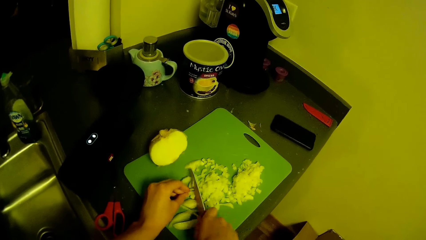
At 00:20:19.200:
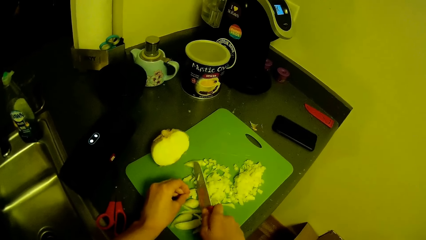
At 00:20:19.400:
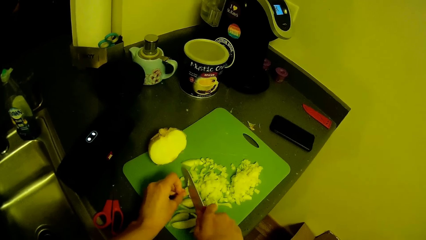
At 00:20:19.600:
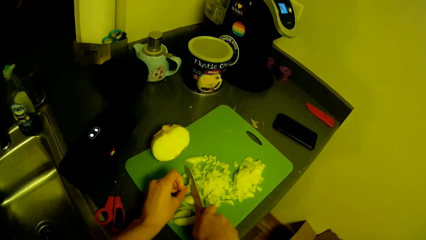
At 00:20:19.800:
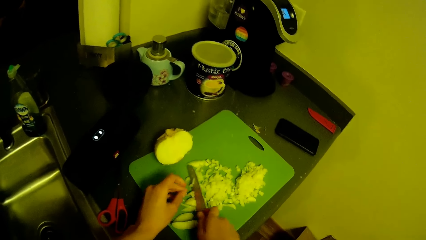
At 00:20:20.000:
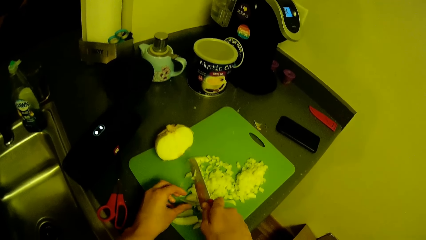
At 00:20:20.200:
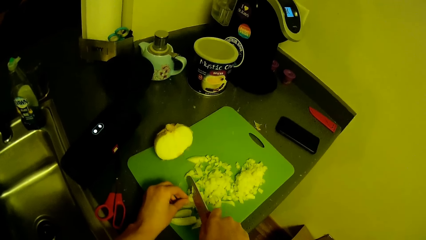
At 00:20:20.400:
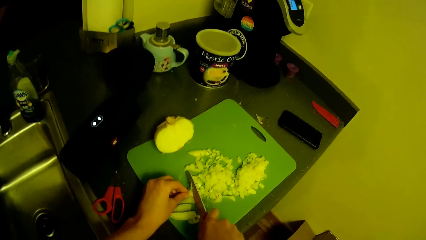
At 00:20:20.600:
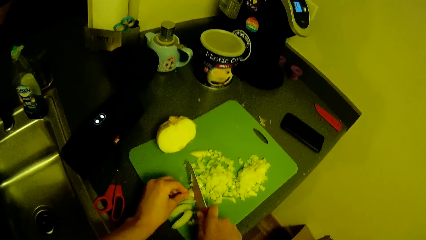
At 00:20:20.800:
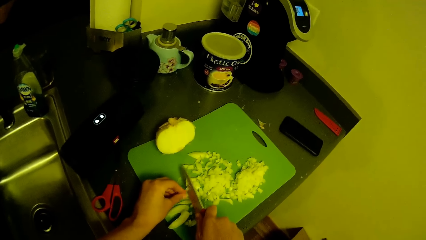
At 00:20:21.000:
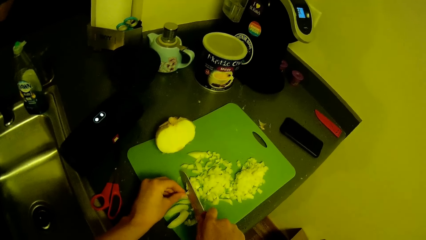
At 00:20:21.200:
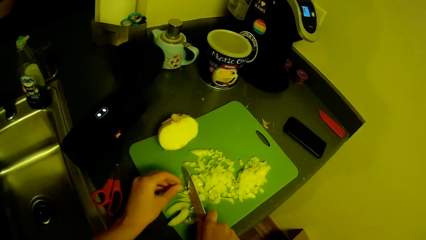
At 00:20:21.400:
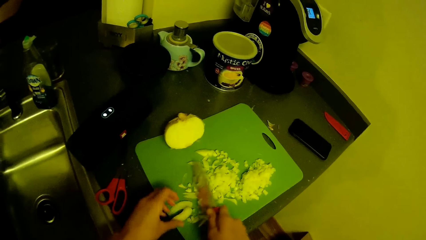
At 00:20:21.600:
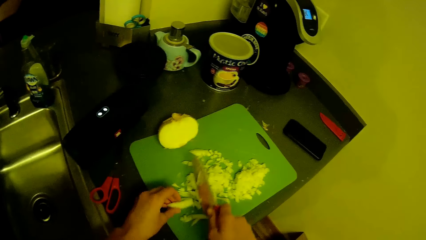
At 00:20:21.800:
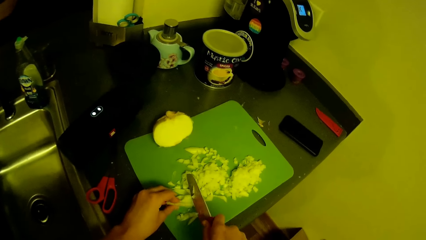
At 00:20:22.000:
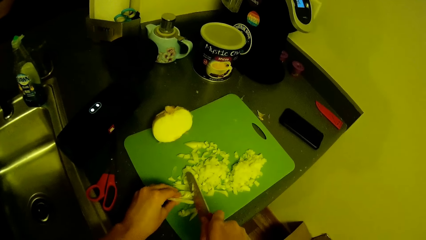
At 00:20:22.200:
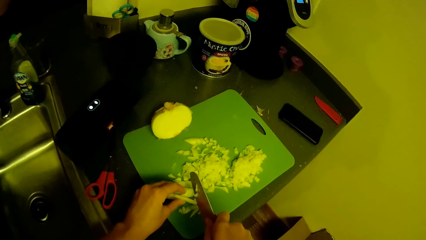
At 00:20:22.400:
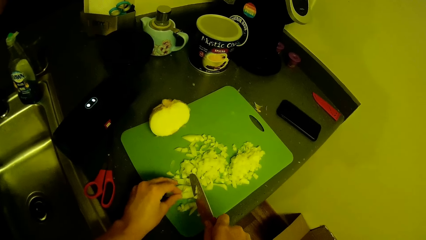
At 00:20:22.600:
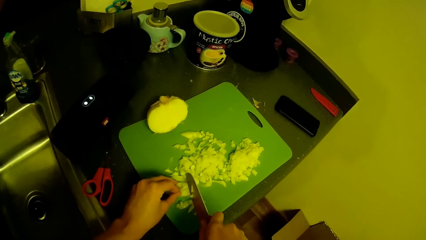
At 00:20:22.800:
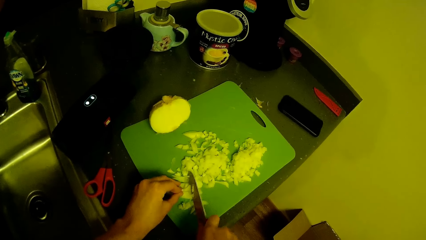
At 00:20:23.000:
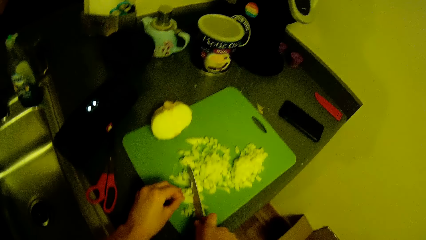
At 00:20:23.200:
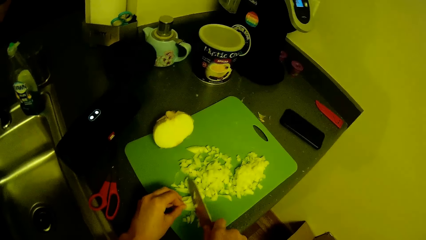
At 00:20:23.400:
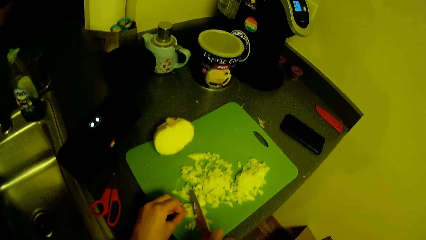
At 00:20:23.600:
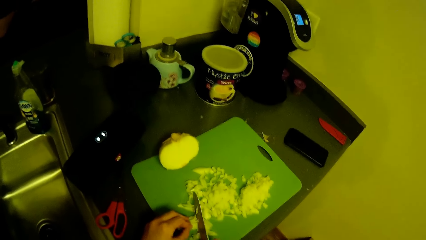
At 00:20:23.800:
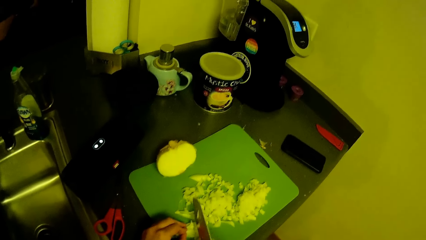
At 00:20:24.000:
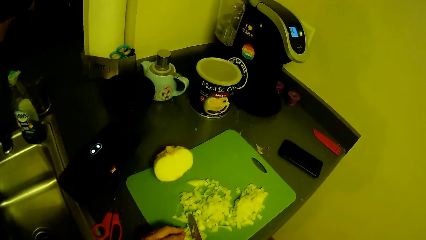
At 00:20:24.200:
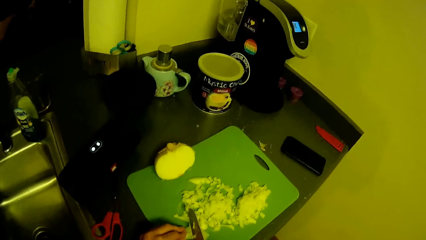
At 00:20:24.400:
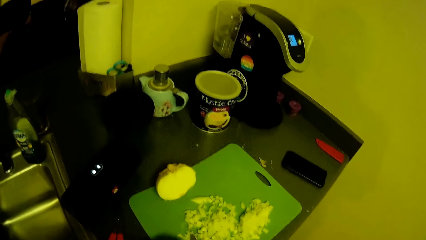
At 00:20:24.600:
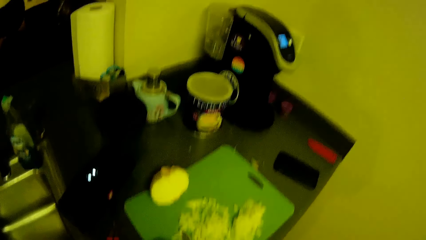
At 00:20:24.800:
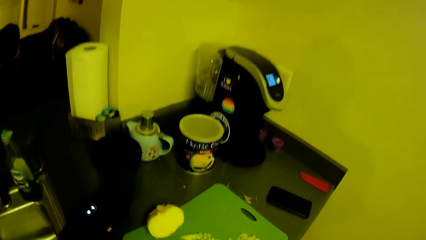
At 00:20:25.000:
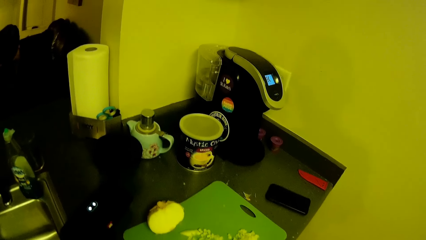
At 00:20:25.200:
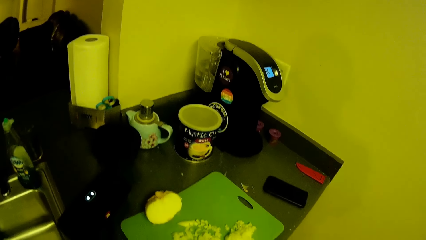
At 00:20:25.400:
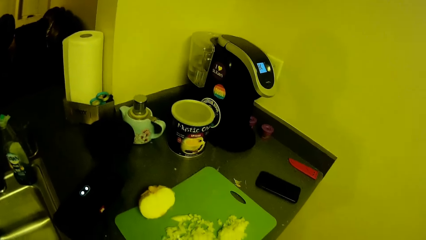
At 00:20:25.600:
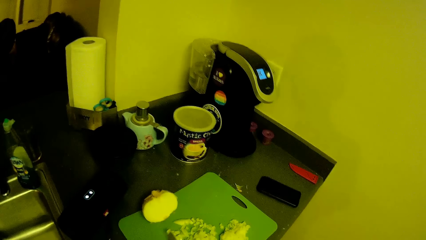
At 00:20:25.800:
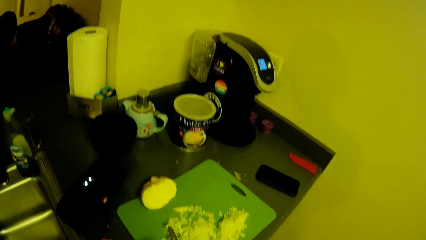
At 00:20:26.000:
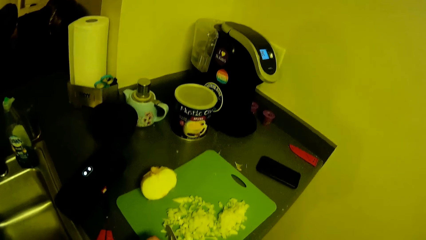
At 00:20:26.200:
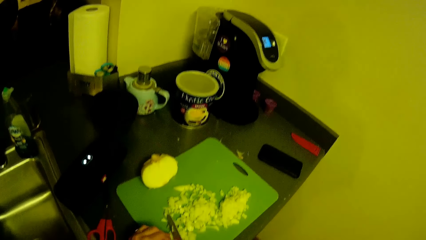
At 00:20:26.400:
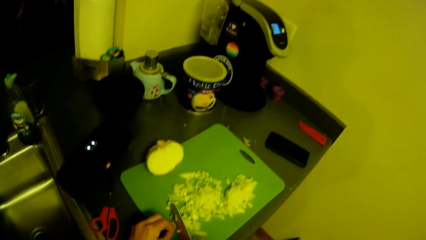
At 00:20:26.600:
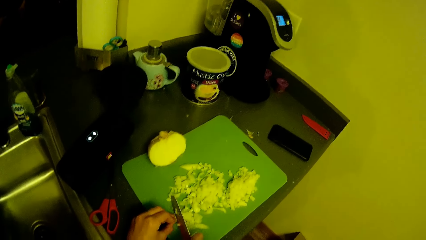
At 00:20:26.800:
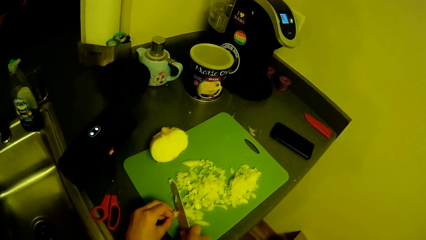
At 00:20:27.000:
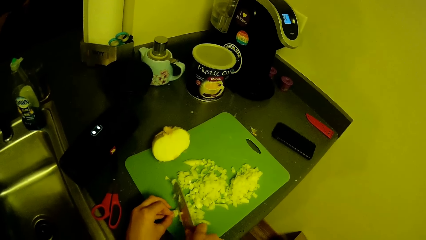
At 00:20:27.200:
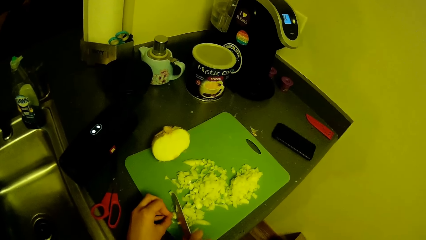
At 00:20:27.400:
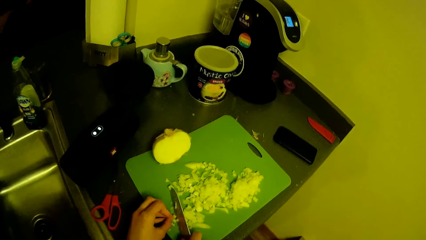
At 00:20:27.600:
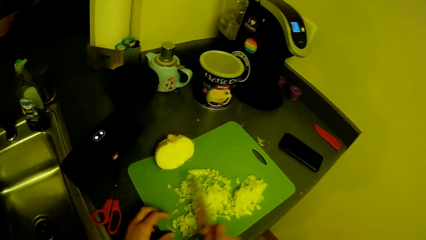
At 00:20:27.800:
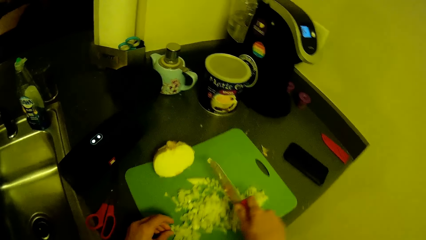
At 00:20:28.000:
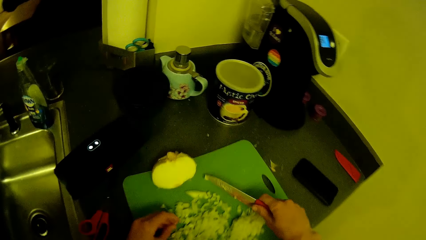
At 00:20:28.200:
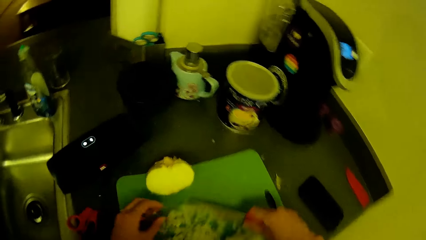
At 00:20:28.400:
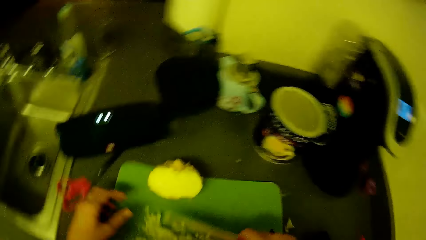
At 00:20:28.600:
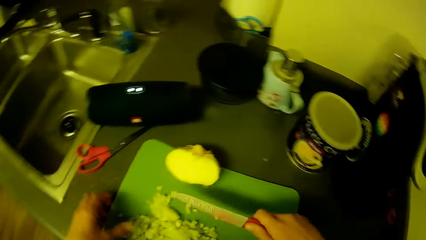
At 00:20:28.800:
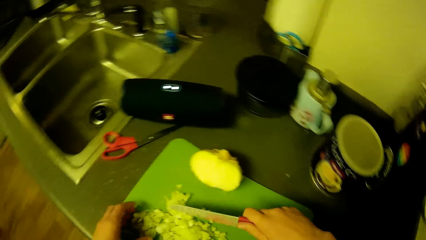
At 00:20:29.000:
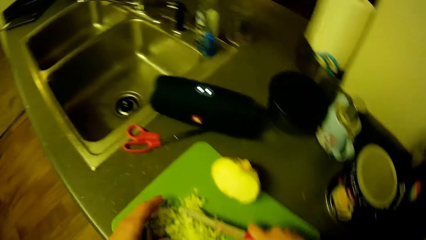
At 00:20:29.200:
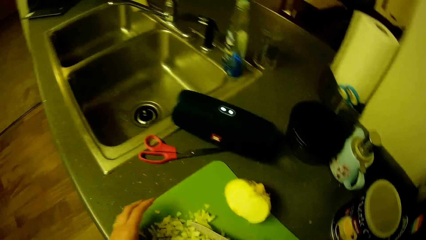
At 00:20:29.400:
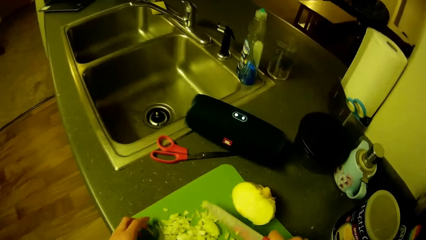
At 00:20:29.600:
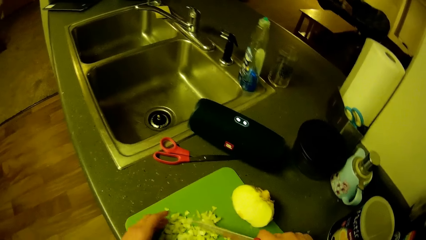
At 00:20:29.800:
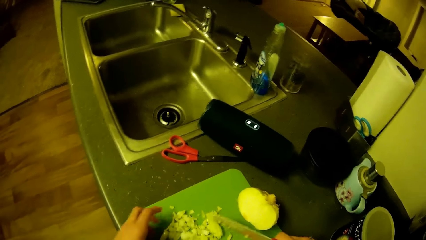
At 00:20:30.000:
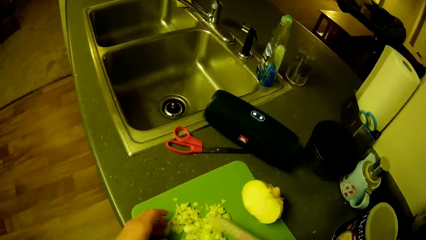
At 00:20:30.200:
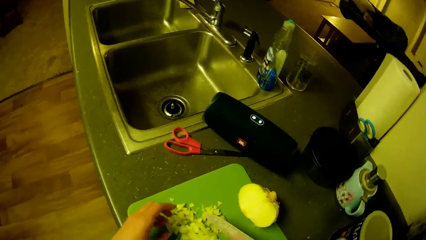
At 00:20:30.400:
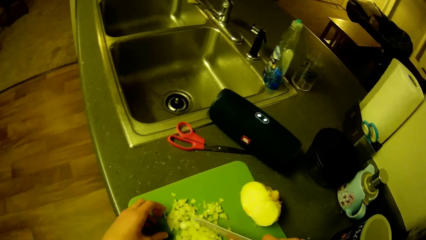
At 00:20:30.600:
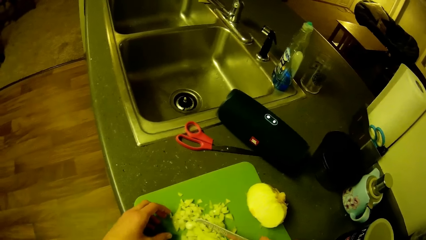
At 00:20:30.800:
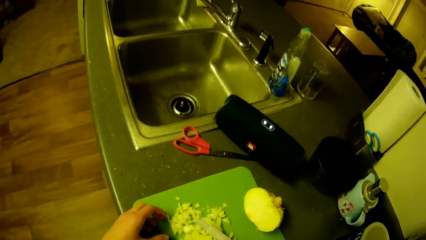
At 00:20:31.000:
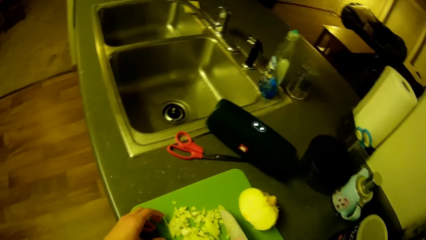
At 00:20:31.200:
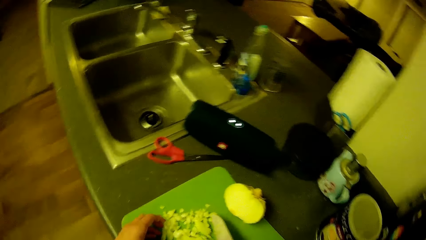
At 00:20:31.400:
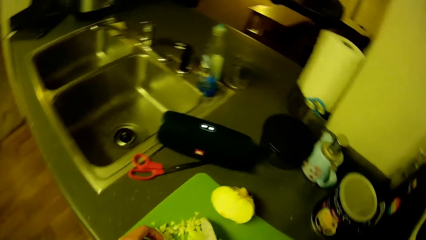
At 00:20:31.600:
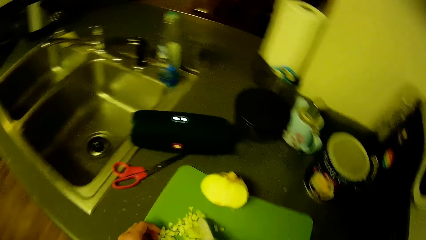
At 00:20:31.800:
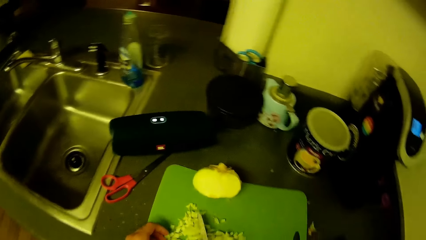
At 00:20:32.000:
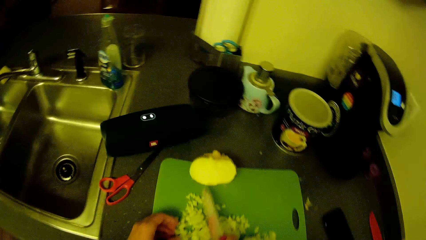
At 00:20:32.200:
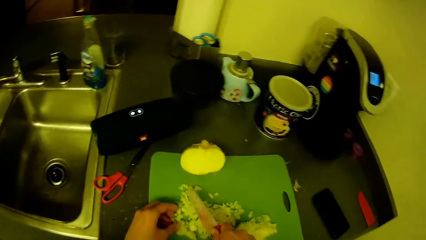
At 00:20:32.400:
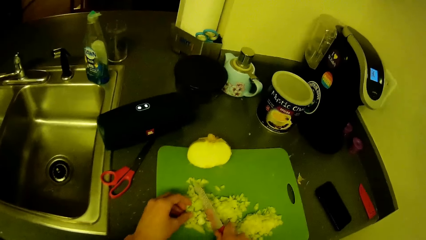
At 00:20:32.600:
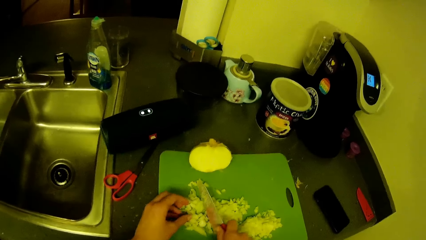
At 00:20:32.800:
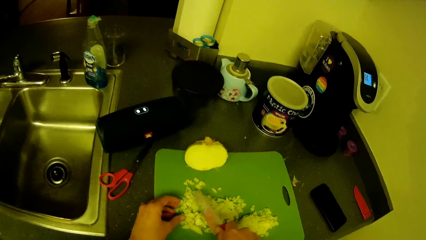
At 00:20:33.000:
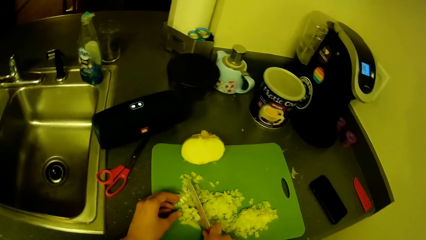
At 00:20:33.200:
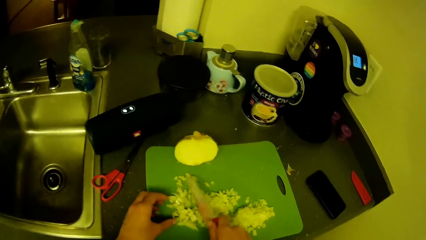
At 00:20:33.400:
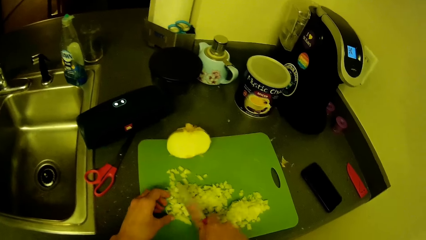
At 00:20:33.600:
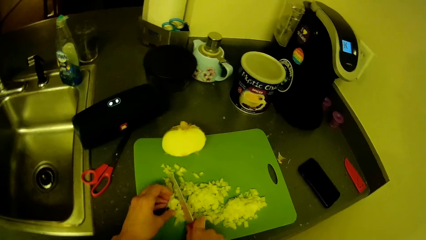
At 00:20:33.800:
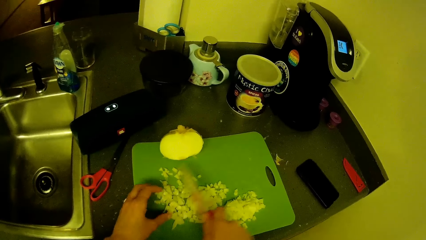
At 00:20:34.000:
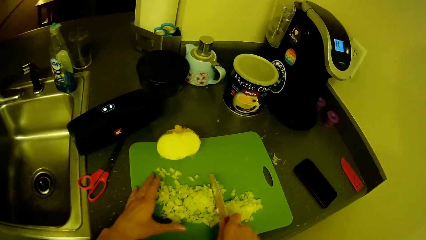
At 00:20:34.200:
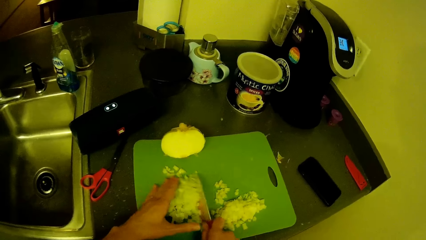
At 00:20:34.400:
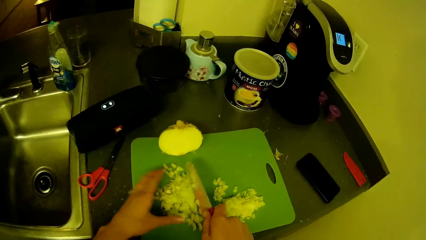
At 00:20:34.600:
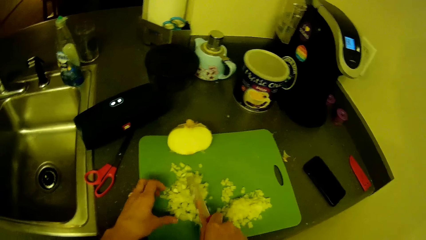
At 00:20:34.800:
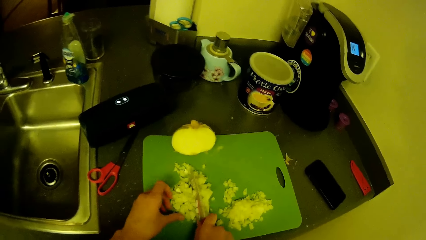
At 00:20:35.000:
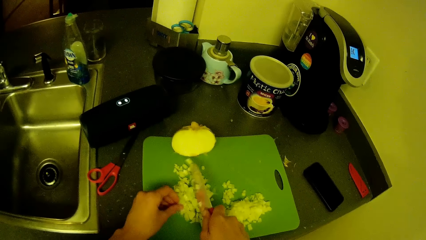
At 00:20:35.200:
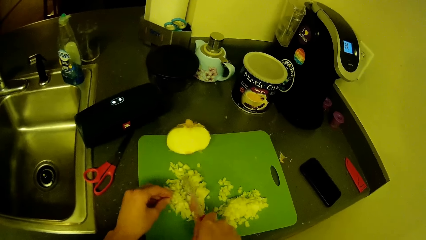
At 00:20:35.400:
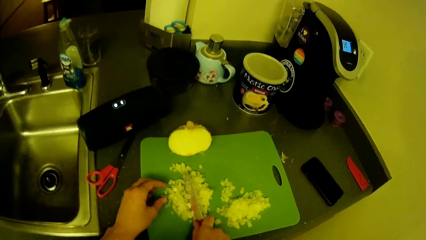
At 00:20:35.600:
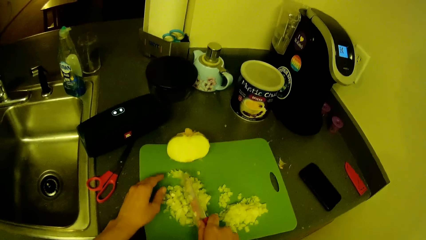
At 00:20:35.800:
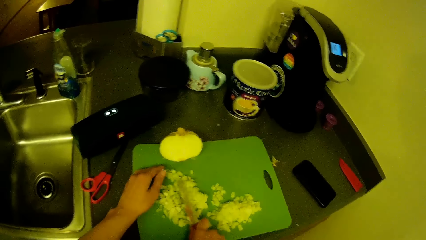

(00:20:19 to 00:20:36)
The camera wearer moves the onion on the chopping board. They chop the onion. They move the head up. They move the head down. They swing a hand. They chop the onion.
